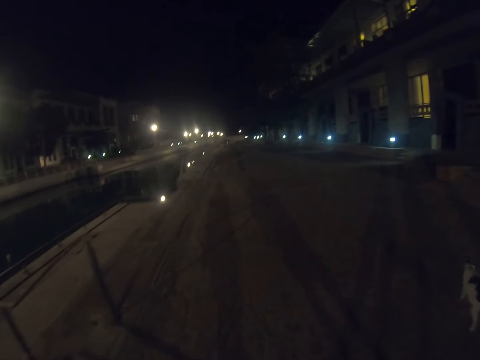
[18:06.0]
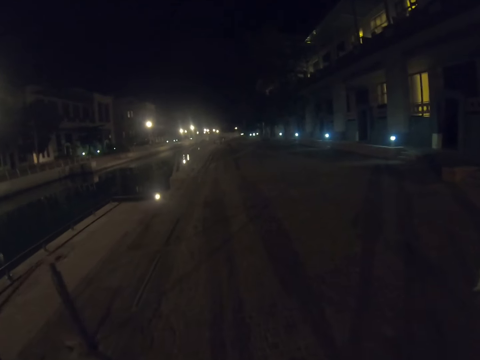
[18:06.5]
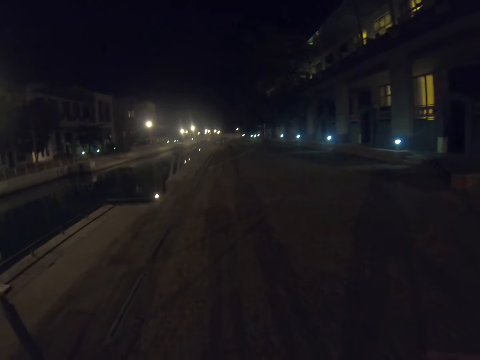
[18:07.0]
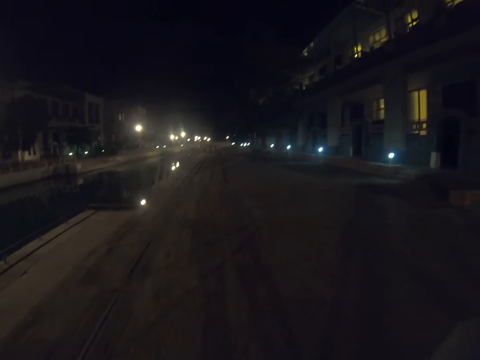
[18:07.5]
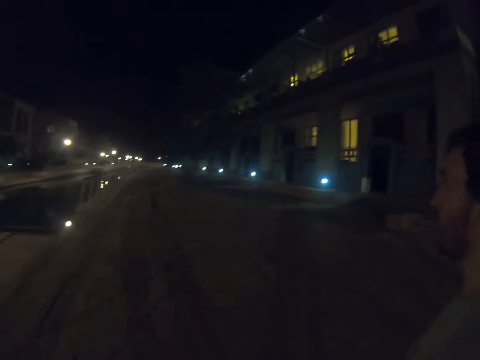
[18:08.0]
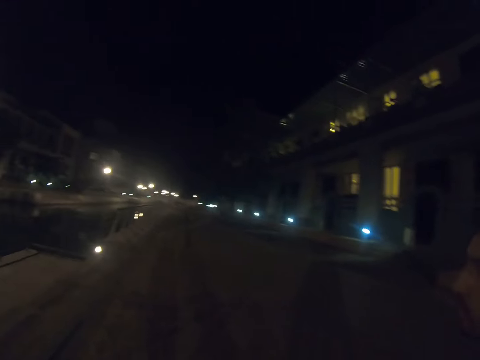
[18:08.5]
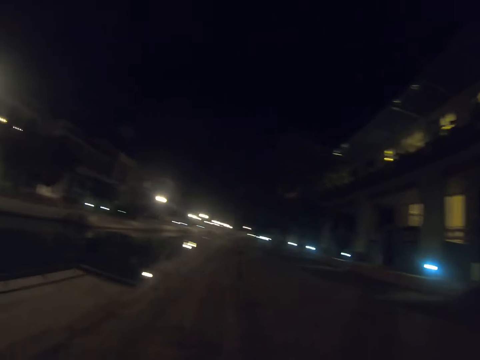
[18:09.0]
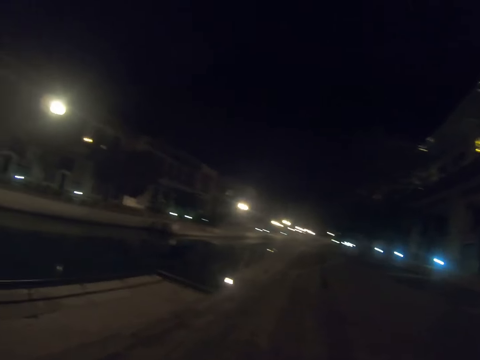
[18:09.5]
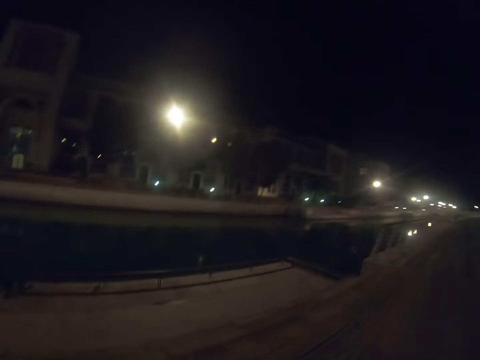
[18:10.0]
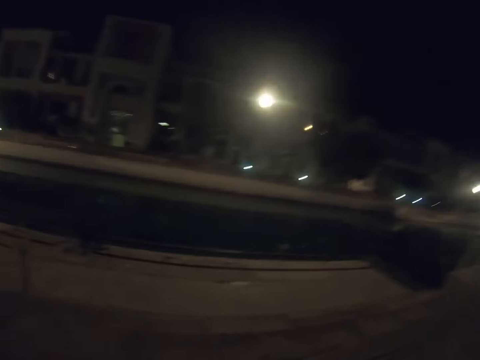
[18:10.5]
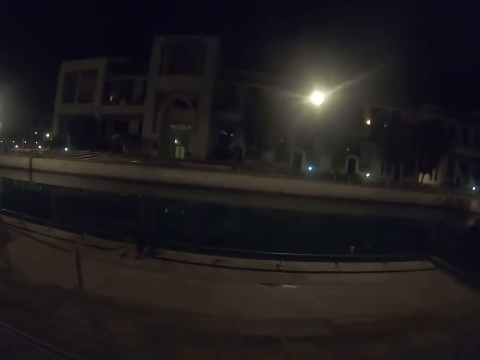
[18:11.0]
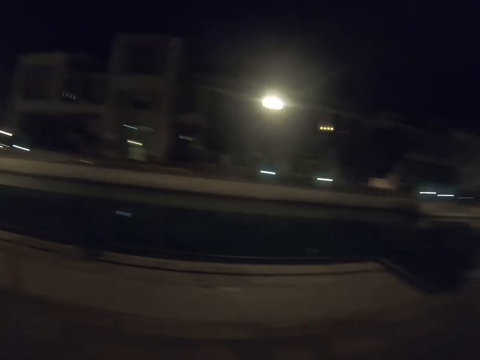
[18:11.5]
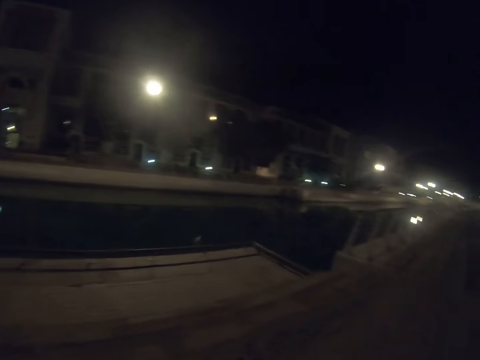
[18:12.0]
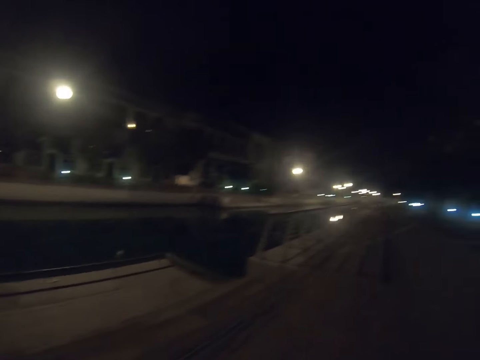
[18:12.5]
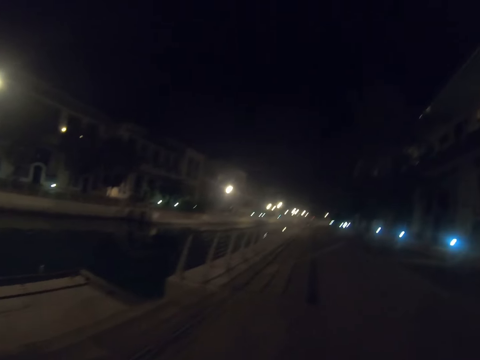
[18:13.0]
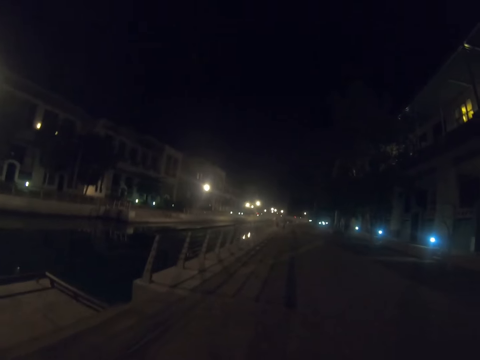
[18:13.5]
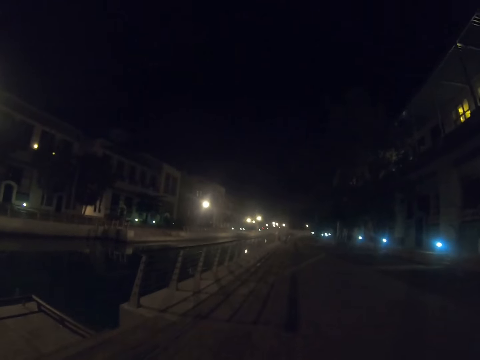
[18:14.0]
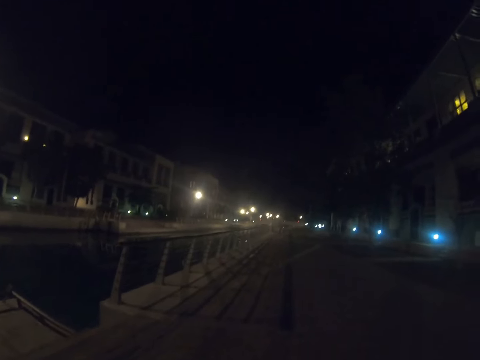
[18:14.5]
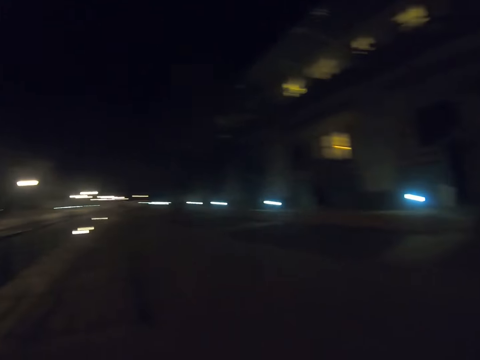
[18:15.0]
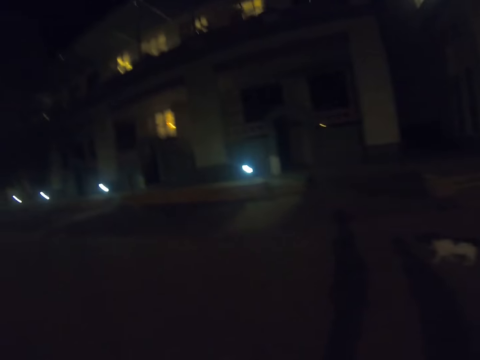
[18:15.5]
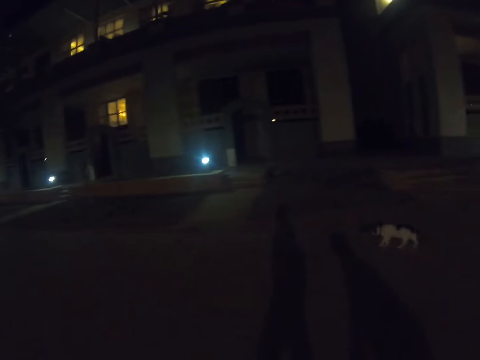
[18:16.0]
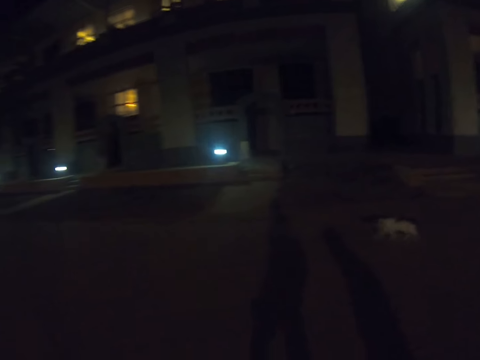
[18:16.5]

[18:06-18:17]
The camera wearer gazes at a waterway. They gaze at a cat. They walk with a man on a pathway.

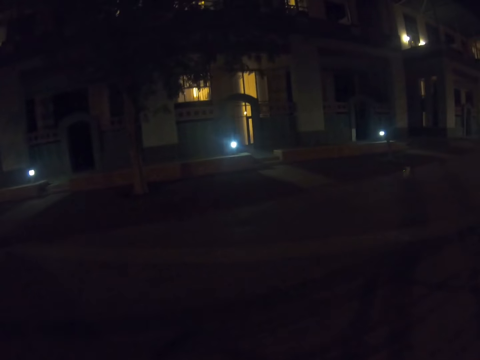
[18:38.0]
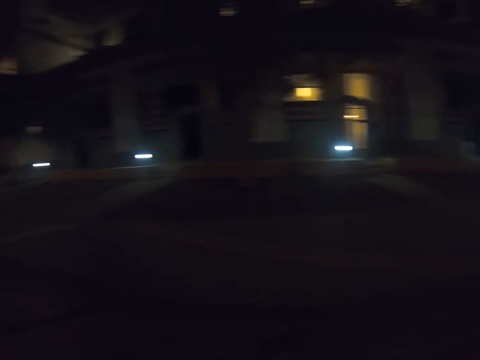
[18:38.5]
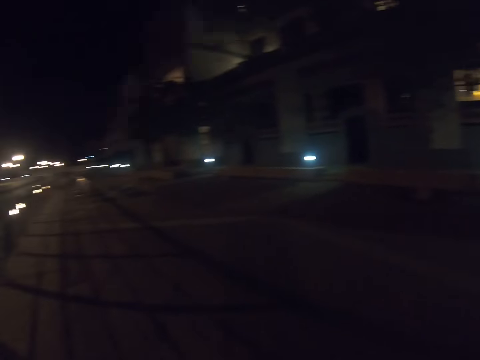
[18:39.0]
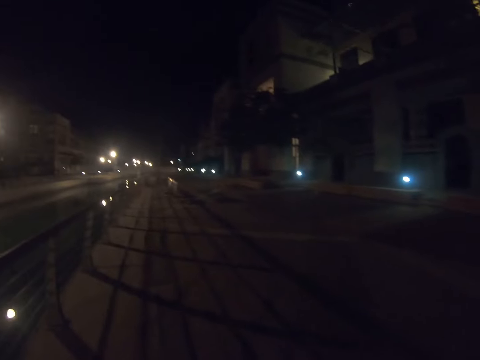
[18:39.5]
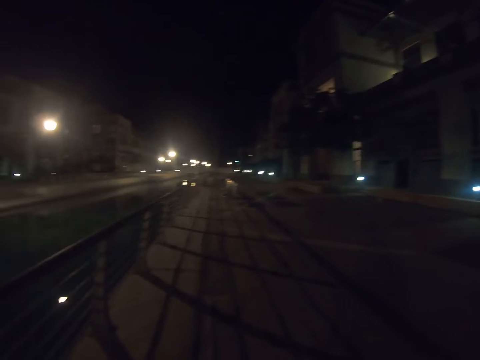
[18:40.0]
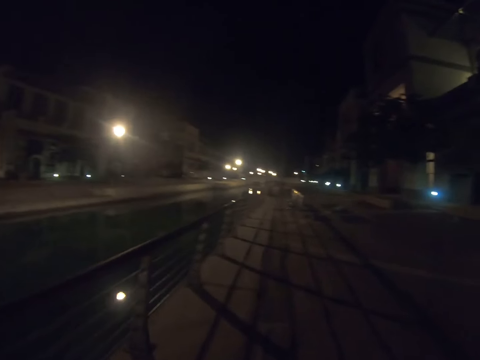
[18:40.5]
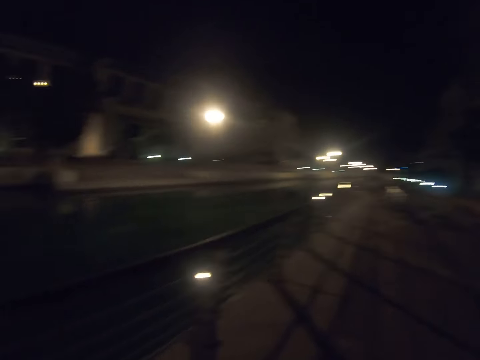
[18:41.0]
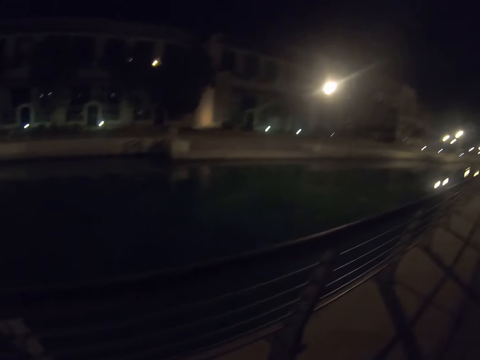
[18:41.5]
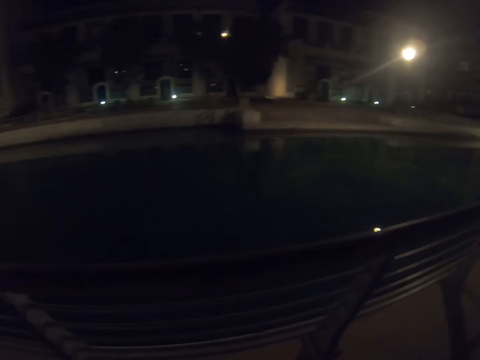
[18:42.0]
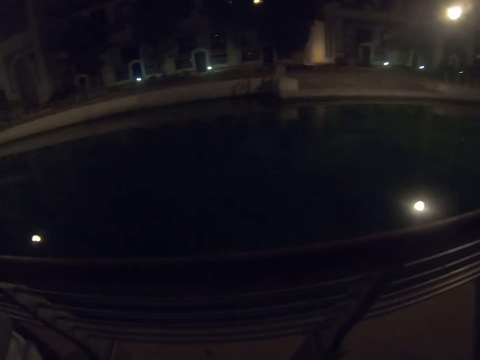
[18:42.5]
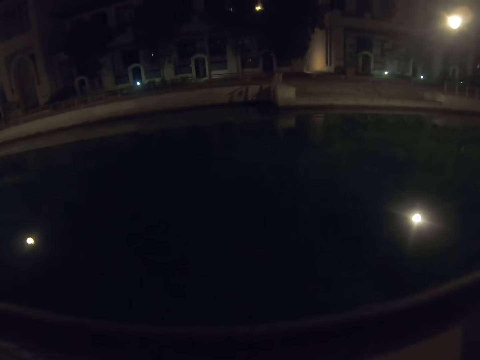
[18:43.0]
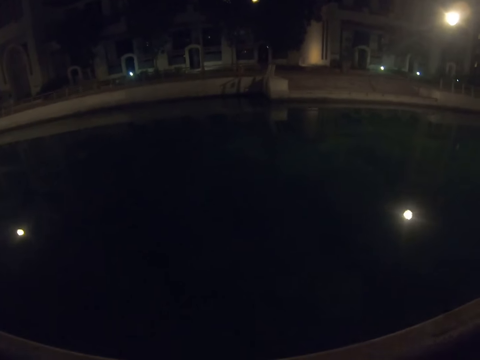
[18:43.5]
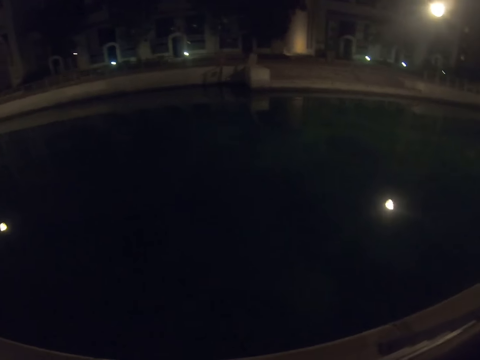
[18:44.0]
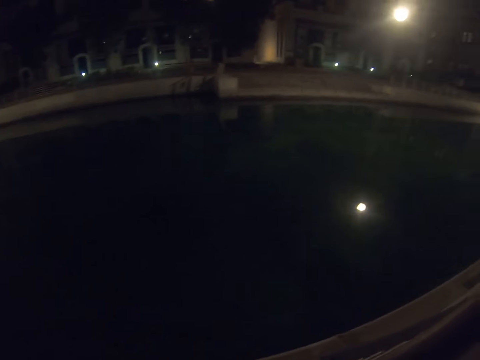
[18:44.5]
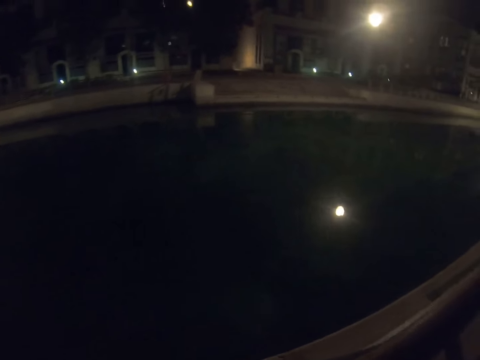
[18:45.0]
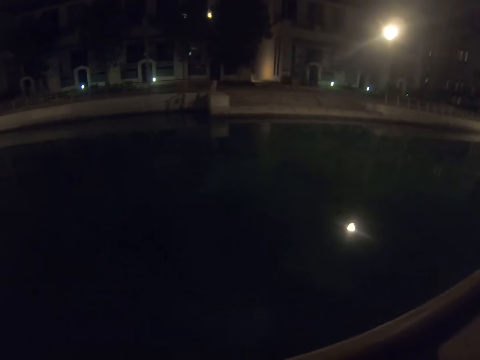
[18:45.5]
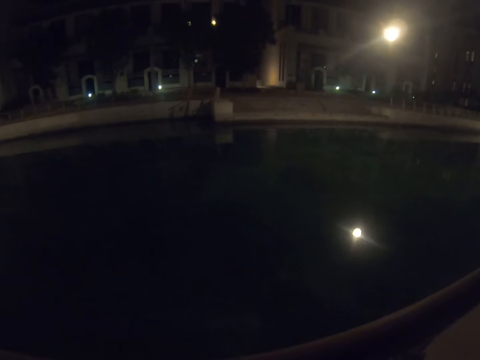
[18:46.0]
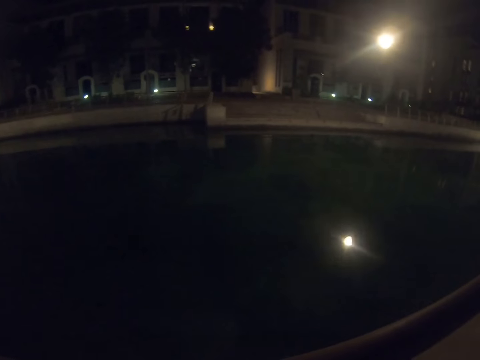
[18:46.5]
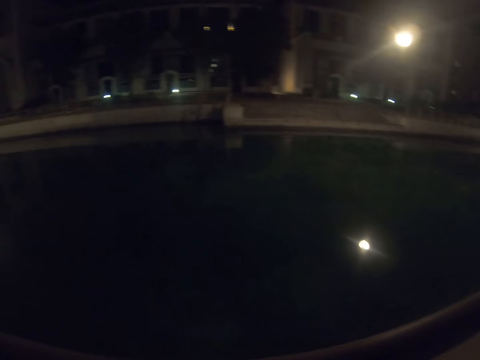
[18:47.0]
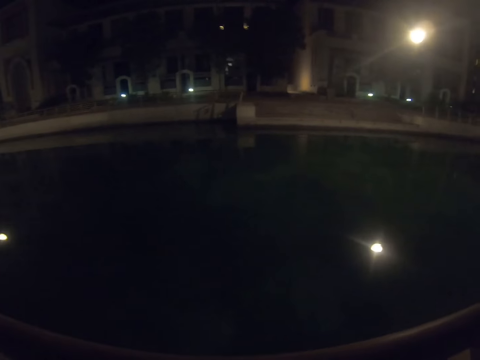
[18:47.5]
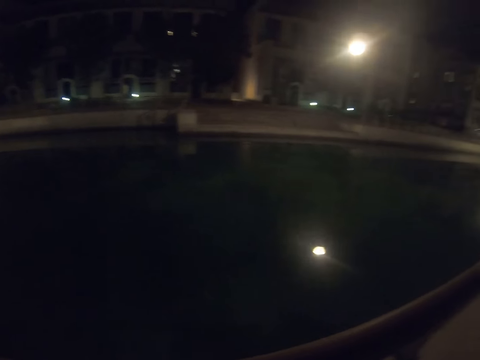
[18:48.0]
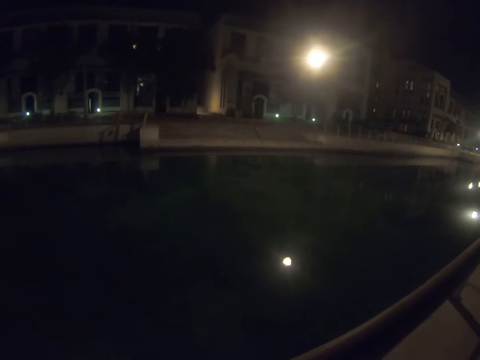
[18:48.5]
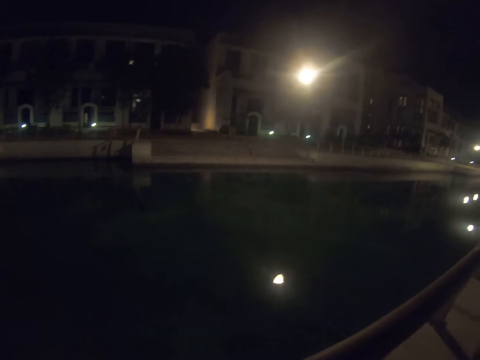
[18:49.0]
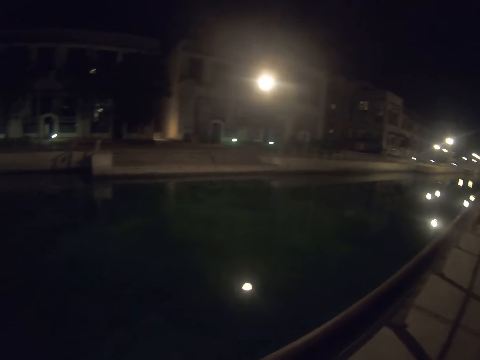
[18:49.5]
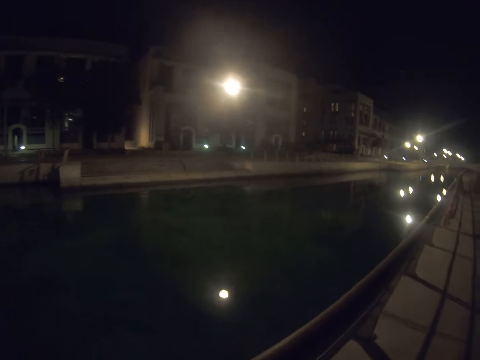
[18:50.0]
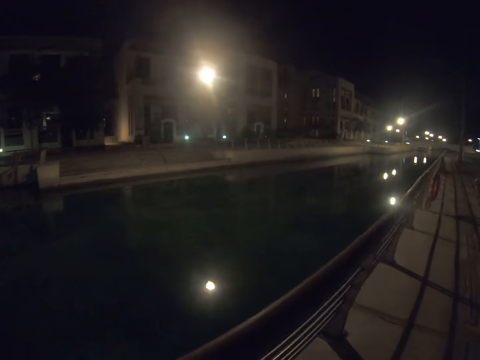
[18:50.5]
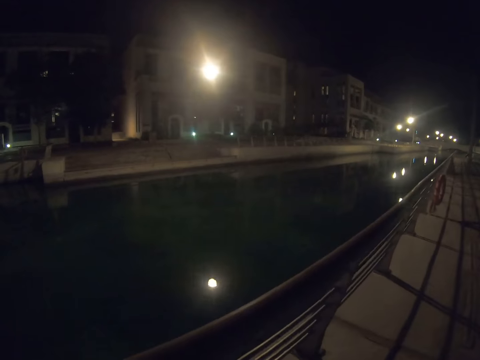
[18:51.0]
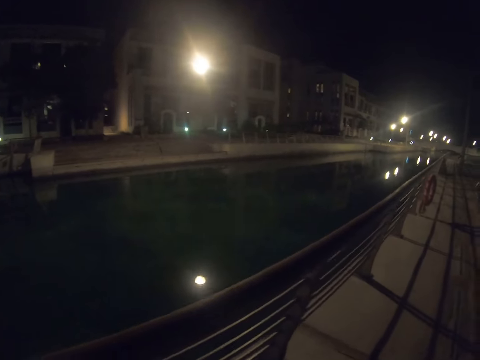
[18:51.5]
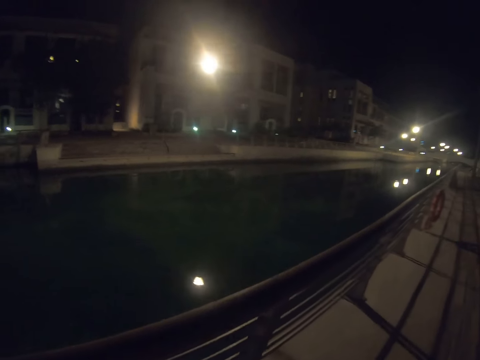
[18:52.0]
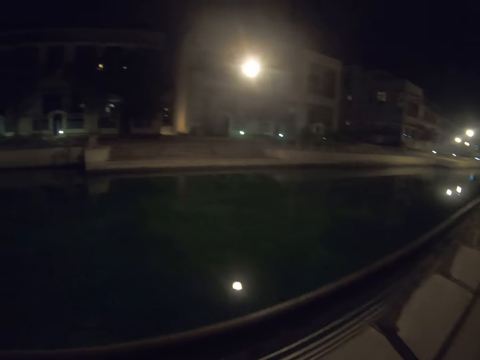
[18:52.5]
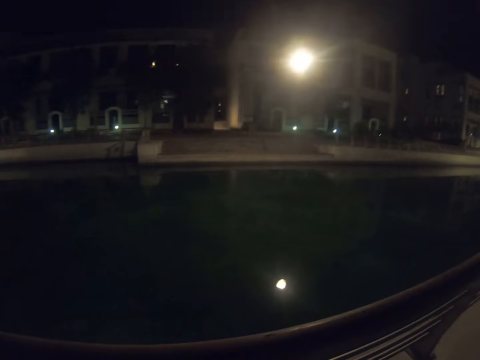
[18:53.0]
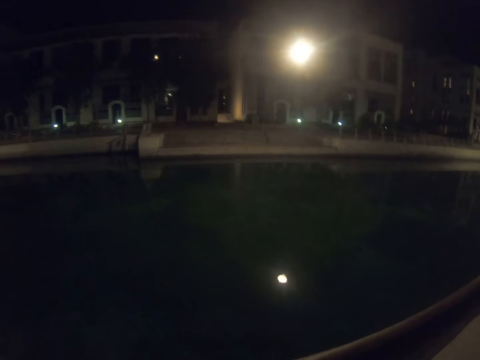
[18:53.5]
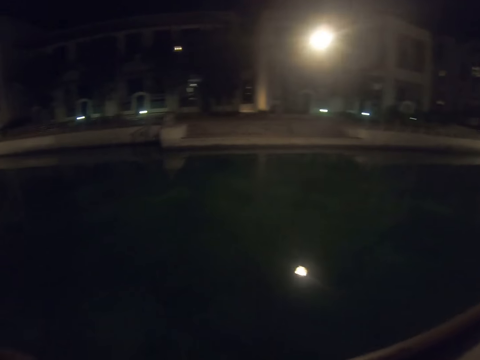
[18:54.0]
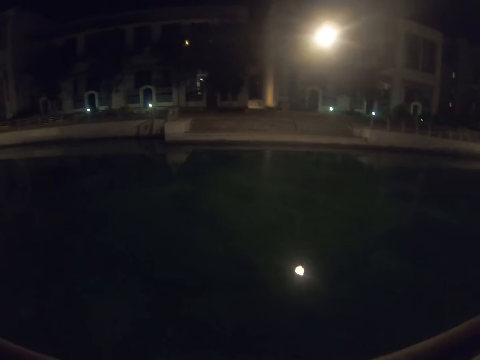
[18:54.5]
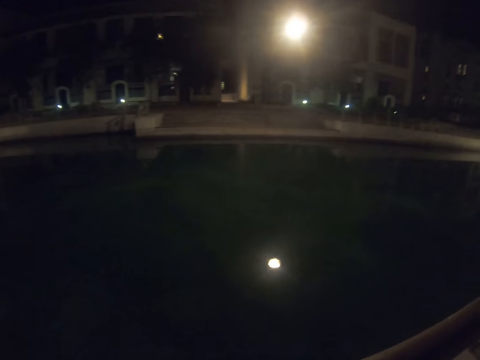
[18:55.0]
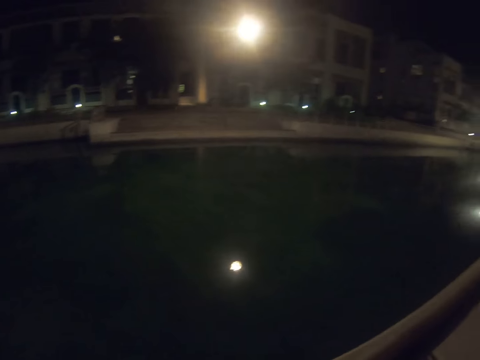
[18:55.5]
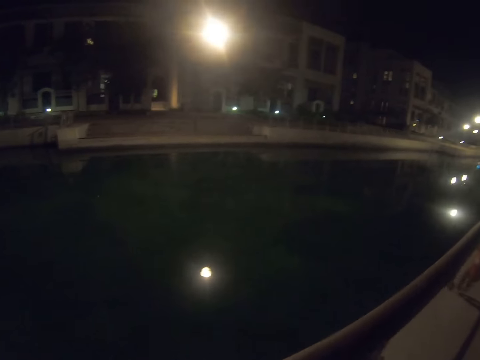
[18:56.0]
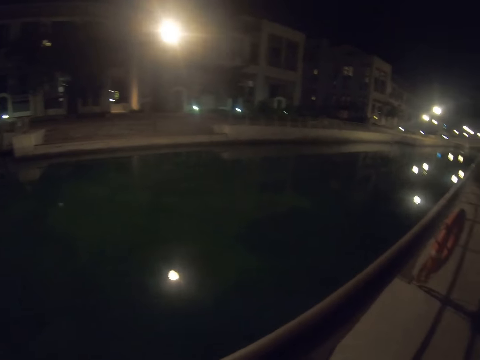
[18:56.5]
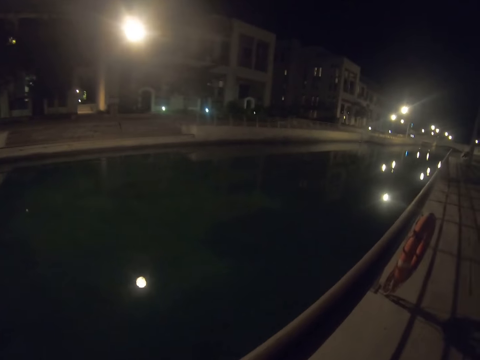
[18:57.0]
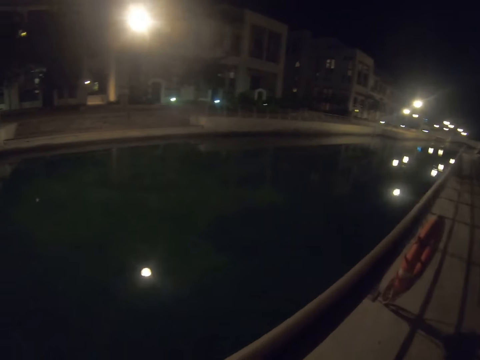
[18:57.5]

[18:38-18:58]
The camera wearer walks to the fence. They gaze at the waterway. They gaze at the waterway again. They walk on the pathway.
